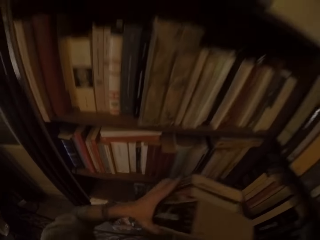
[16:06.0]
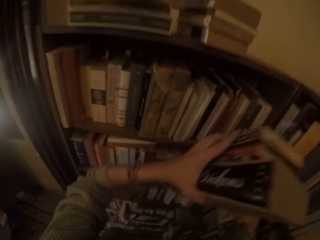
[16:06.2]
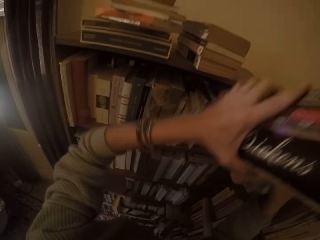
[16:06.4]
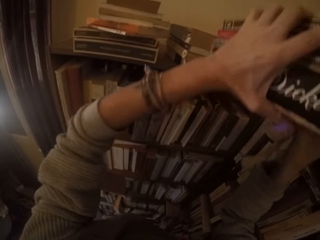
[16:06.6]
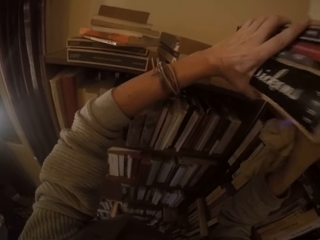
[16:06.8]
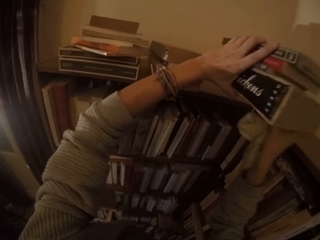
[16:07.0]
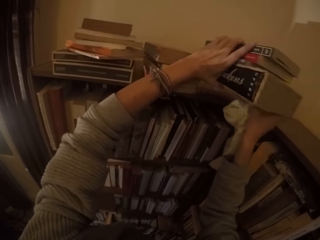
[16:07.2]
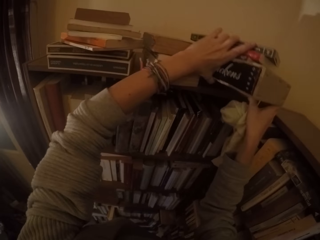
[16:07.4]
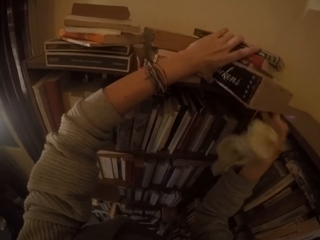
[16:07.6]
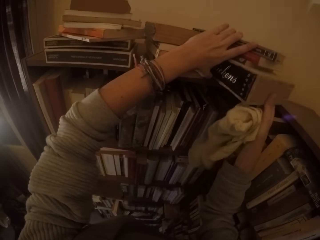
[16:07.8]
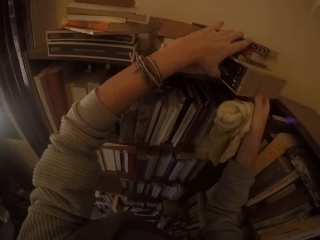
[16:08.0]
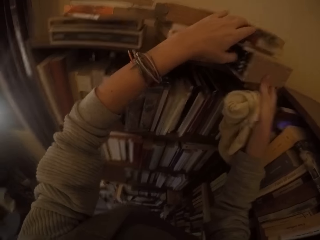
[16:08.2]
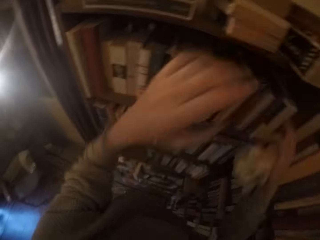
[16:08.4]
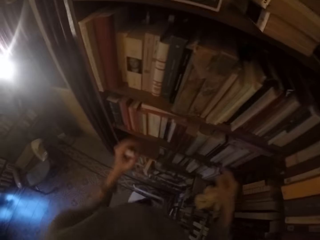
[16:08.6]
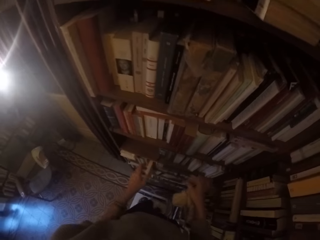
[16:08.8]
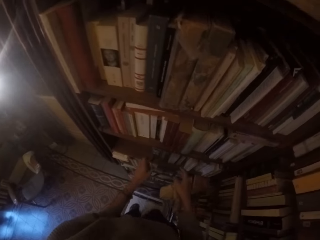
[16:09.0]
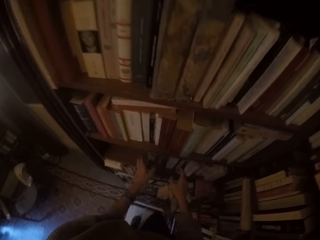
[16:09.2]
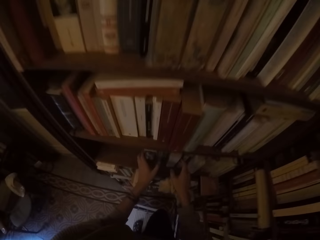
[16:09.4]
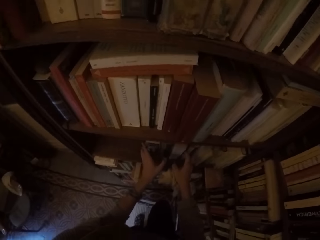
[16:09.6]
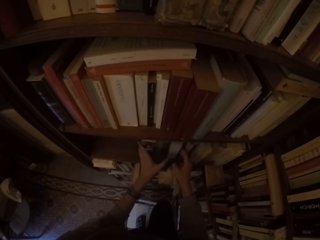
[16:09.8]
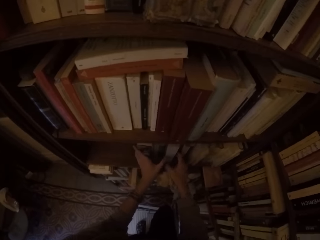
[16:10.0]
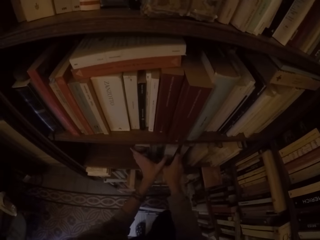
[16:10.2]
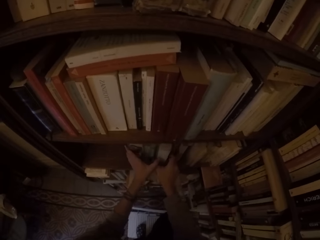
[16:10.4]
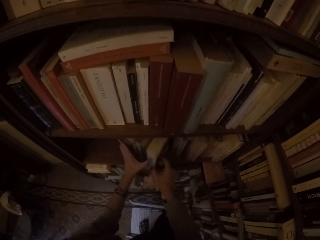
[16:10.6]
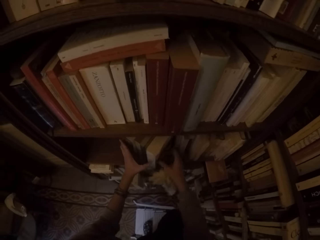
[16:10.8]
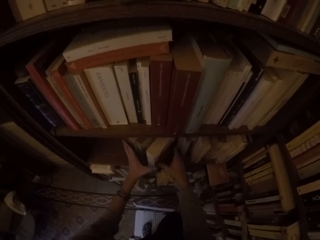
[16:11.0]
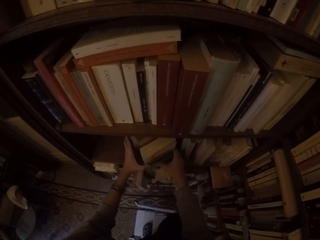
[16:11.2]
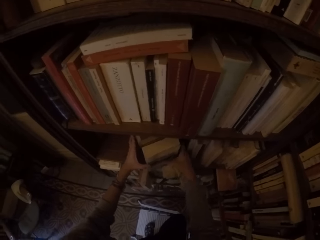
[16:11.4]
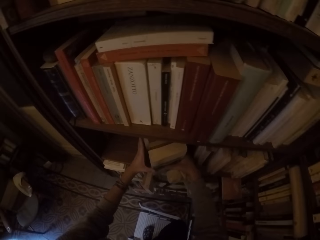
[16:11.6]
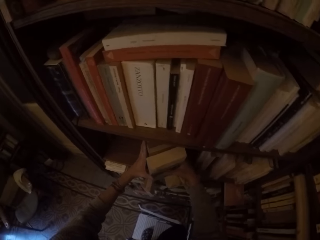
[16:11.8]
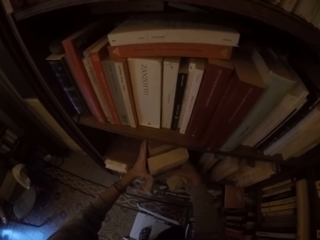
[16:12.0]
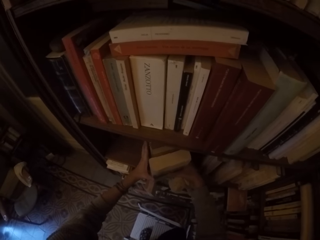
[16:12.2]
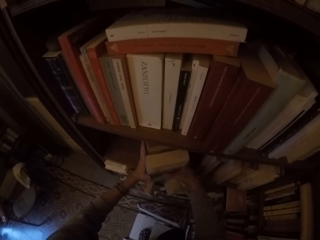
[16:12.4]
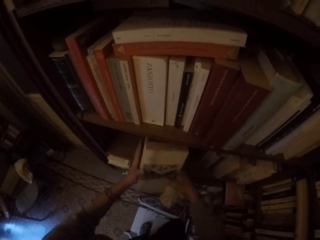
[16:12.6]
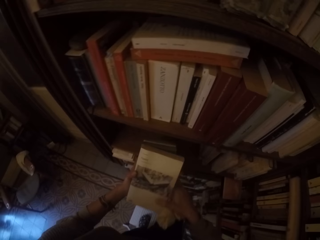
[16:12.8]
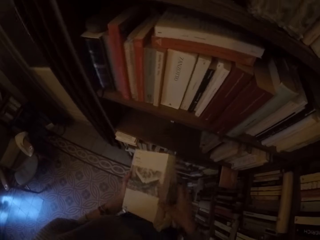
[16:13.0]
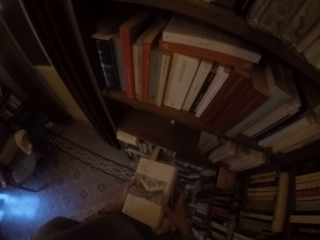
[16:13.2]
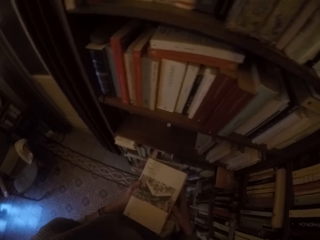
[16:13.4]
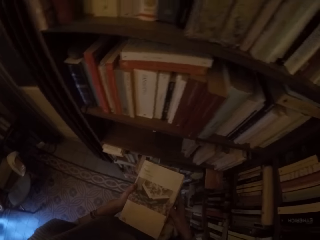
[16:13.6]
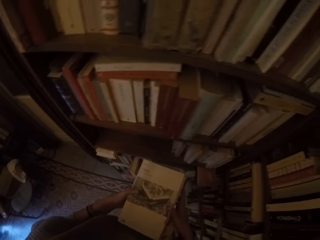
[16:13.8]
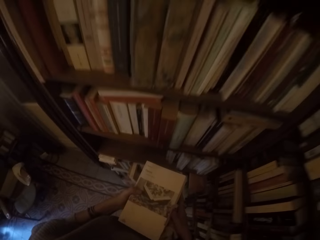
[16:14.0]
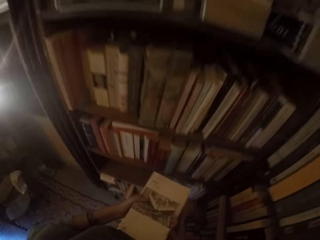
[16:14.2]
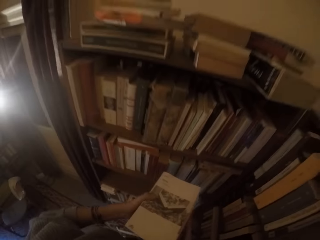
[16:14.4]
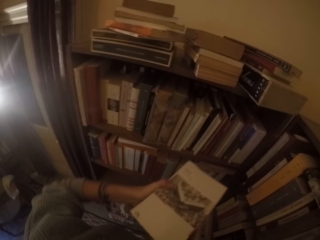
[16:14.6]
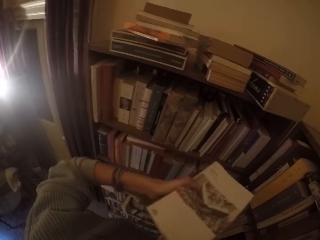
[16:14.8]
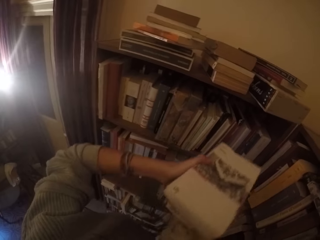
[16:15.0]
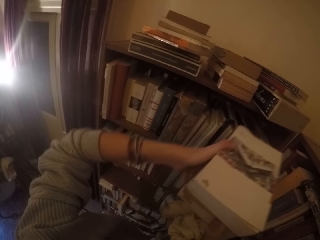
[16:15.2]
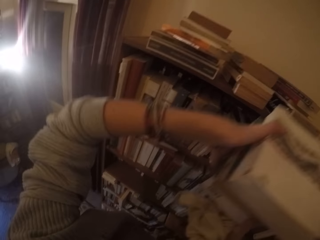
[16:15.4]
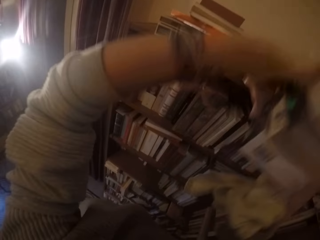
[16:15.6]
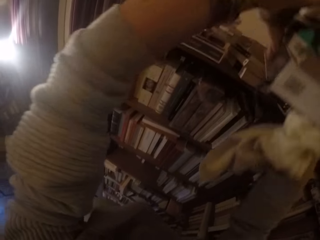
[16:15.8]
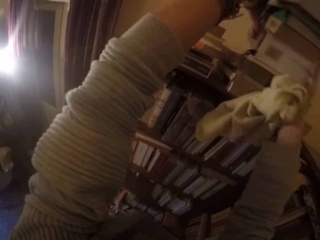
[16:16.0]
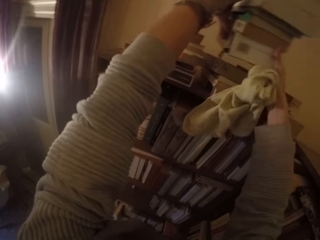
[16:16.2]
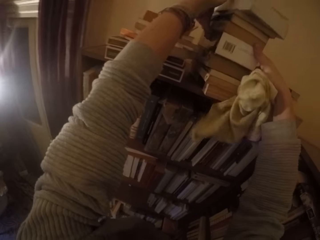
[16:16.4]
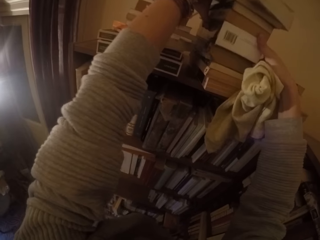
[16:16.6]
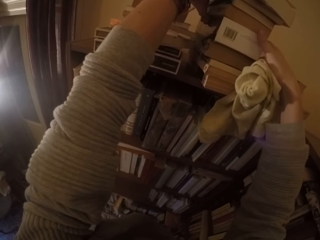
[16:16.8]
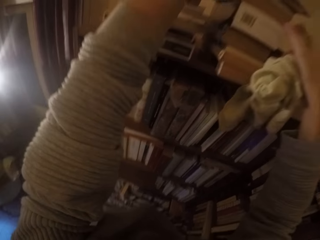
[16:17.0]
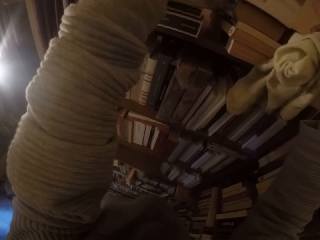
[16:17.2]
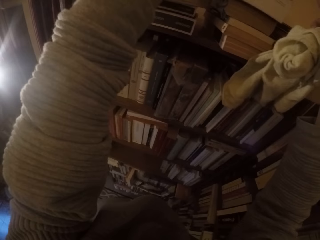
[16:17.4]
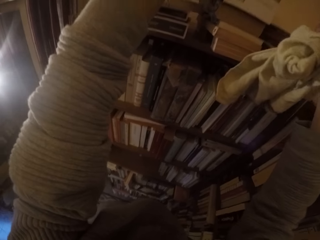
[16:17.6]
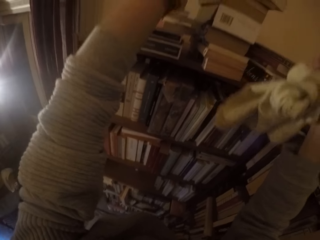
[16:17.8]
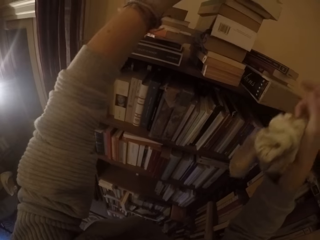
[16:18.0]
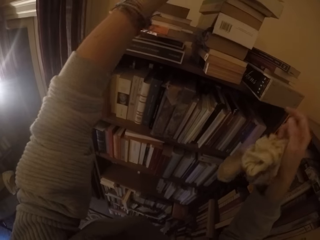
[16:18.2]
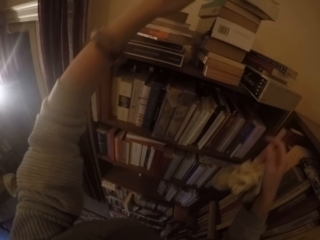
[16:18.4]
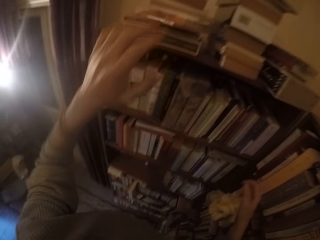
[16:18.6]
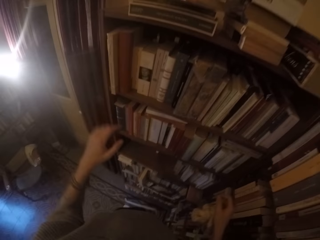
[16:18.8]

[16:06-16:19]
The camera wearer puts the books on the top of the shelf with both hands. He picks up another four books from the shelf with both hands. He puts the books on the top of the shelf with both hands.

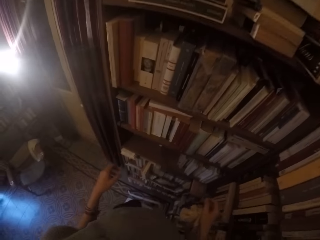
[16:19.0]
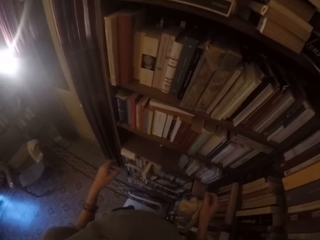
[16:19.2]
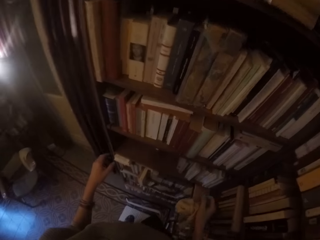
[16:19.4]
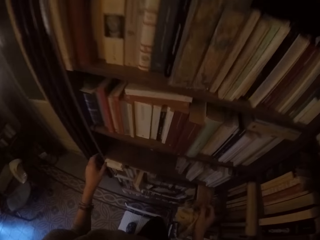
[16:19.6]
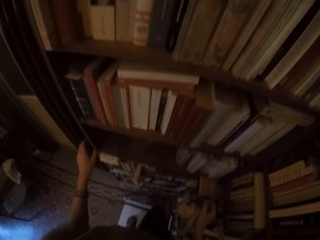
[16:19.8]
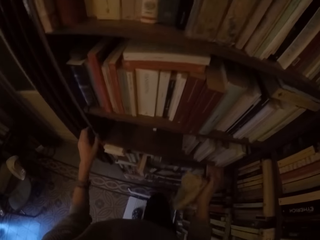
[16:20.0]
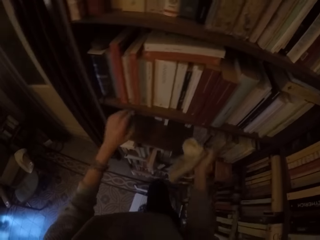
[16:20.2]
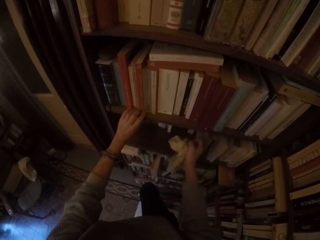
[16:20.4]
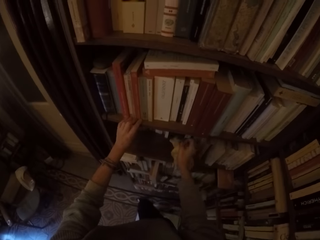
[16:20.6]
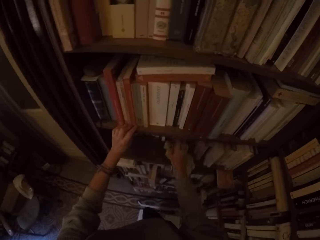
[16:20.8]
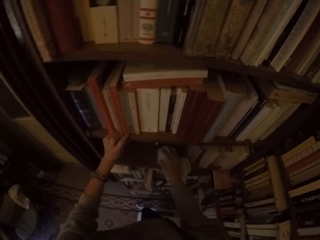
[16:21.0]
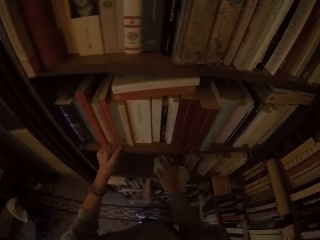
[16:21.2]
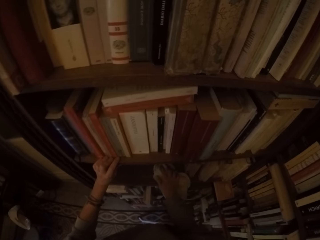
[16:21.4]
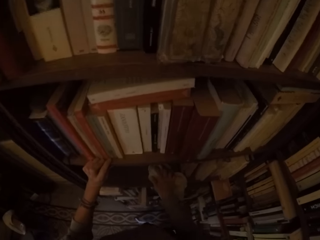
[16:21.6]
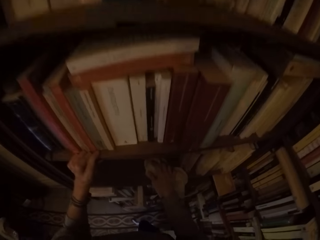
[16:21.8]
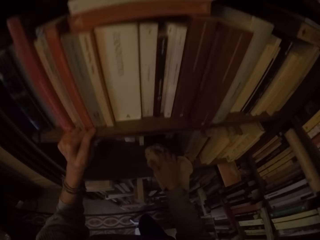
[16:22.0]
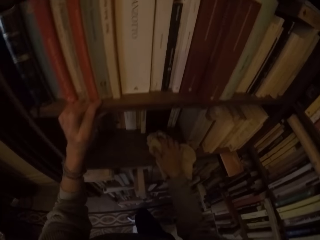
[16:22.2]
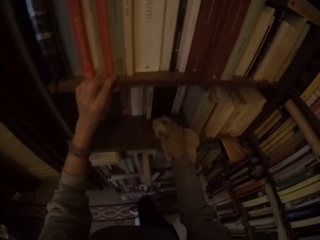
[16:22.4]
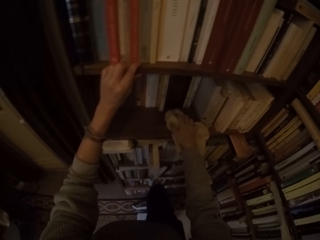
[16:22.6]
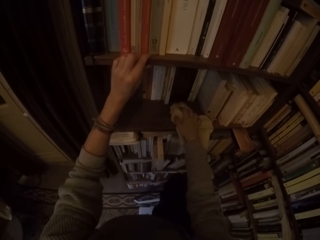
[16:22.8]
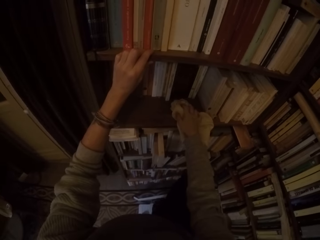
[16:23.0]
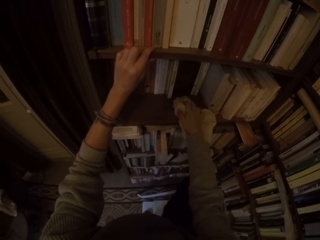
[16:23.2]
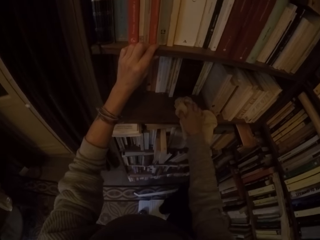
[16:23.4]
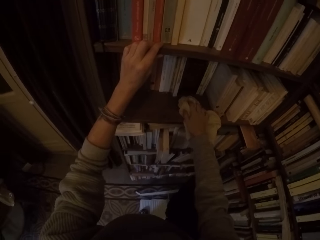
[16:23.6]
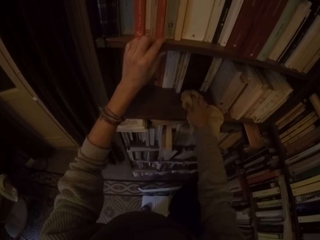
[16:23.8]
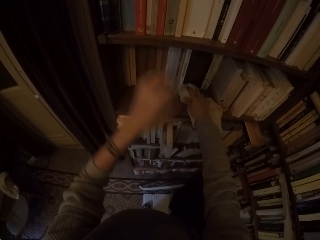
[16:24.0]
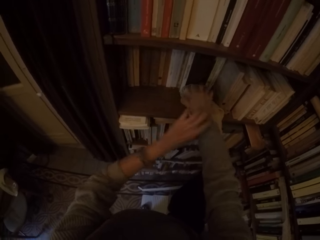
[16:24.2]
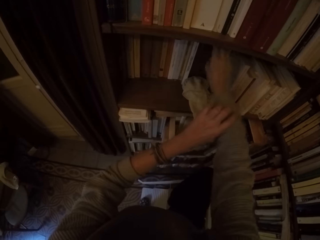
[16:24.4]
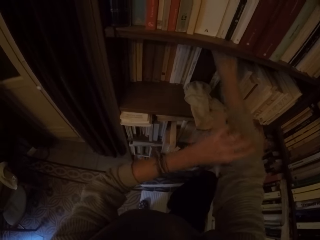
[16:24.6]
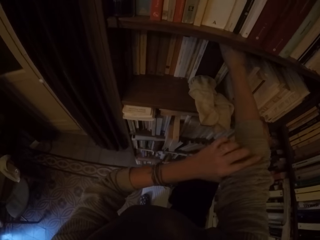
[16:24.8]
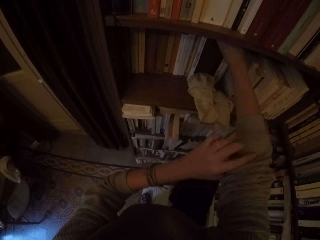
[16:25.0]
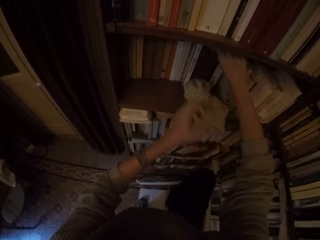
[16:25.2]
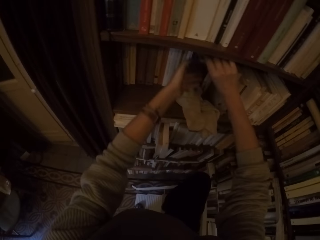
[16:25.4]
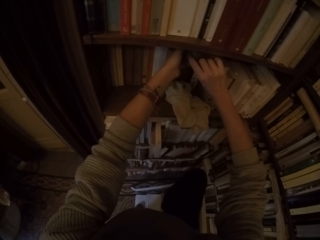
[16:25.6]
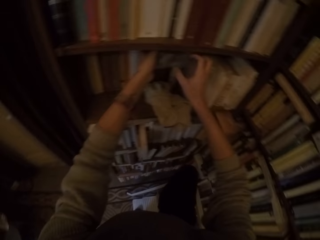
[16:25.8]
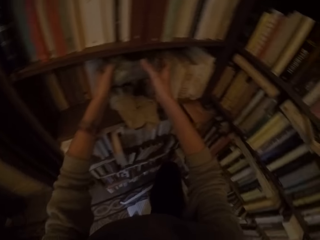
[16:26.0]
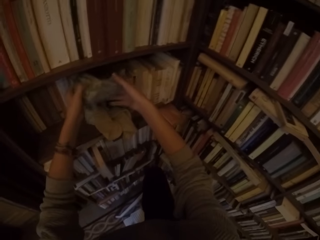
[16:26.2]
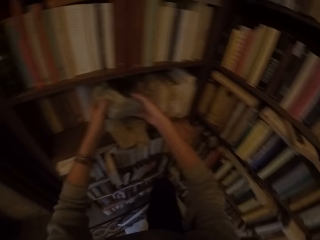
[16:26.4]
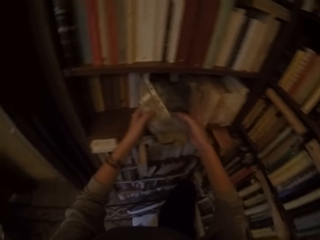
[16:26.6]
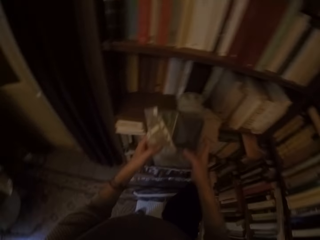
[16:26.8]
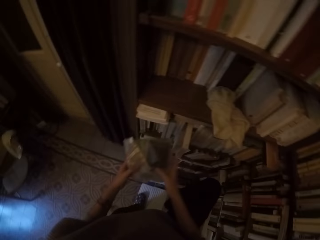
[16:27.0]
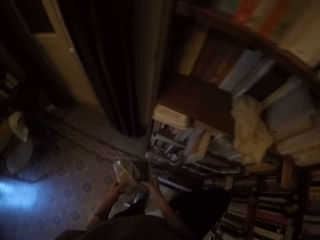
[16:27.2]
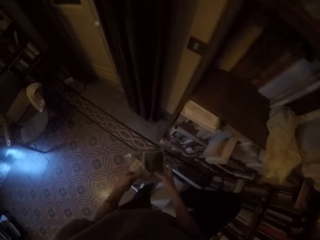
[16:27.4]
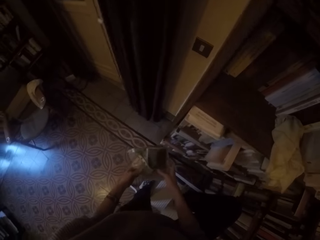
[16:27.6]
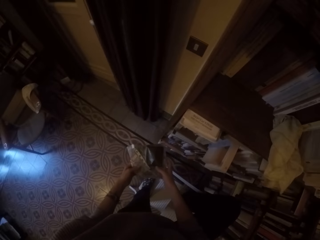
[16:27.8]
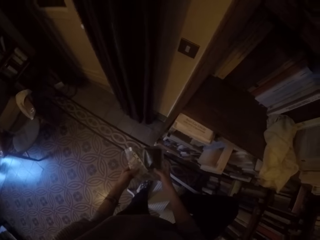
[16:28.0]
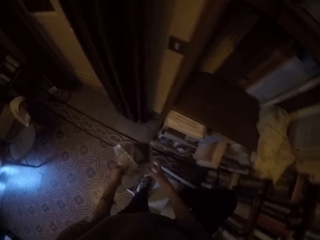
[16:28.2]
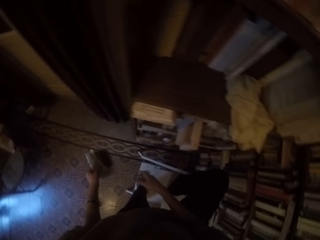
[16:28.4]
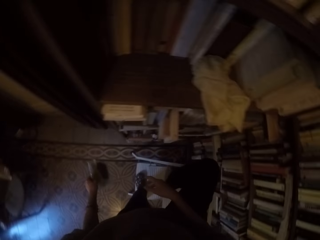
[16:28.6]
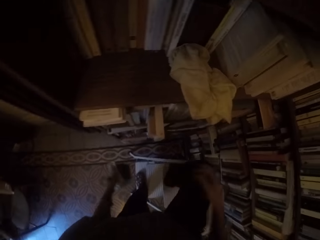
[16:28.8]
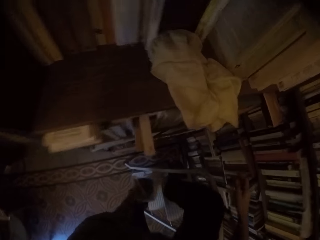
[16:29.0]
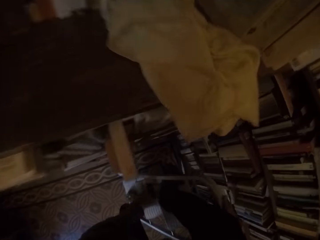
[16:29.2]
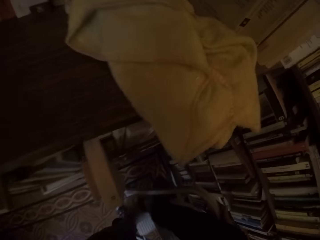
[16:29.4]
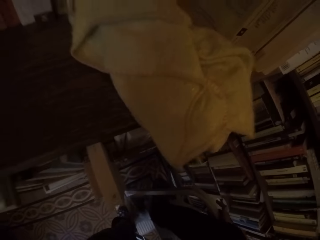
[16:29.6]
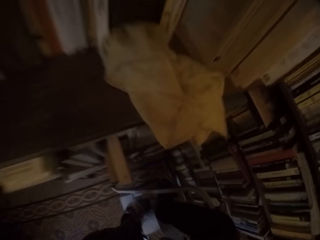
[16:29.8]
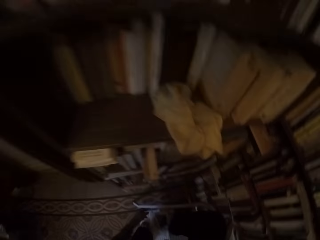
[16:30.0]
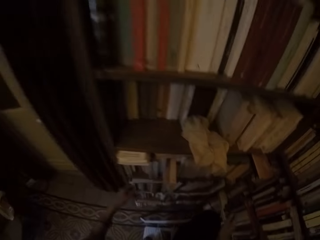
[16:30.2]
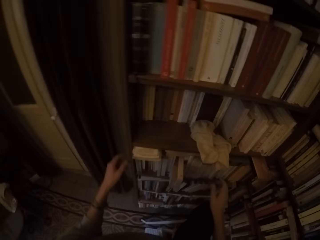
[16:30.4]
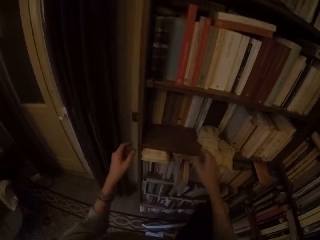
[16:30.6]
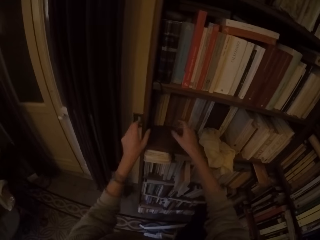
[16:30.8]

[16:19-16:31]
The camera wearer drops the towel in his right hand on the shelf. He holds the shelf. He pulls up the right sleeve of his cloth with his left hand. He removes a book from the shelf. He picks up a nylon bag from the shelf with both hands. He drops the nylon bag on a collapsible ladder with his left hand. He puts the books down.
